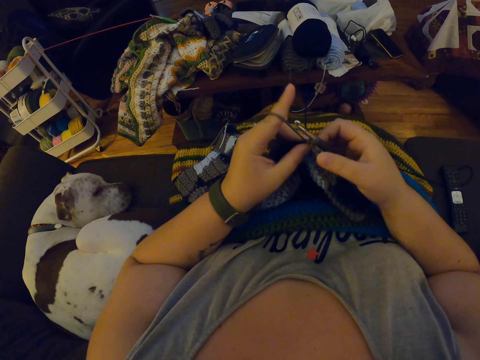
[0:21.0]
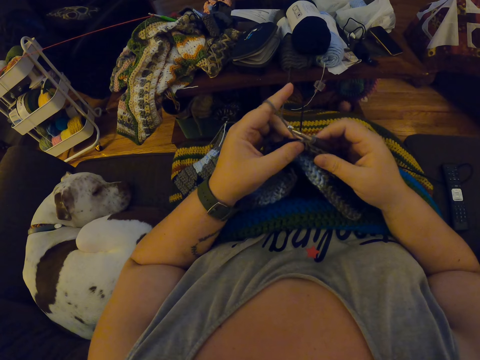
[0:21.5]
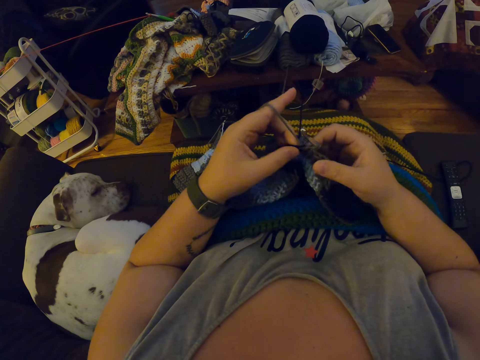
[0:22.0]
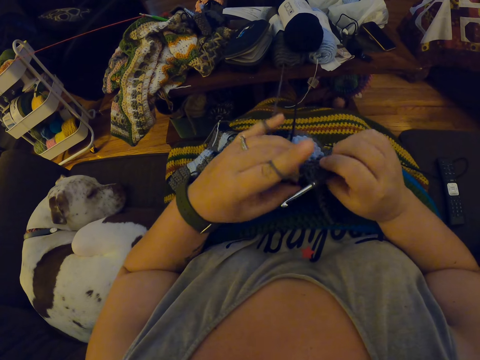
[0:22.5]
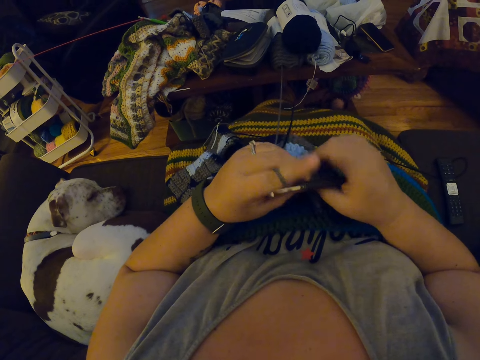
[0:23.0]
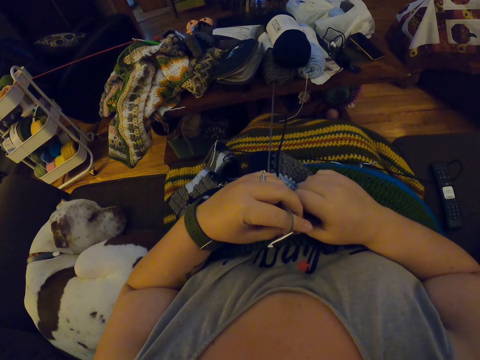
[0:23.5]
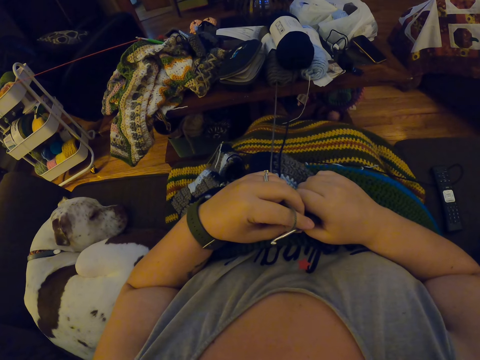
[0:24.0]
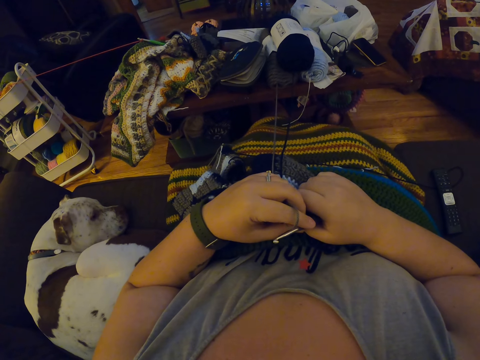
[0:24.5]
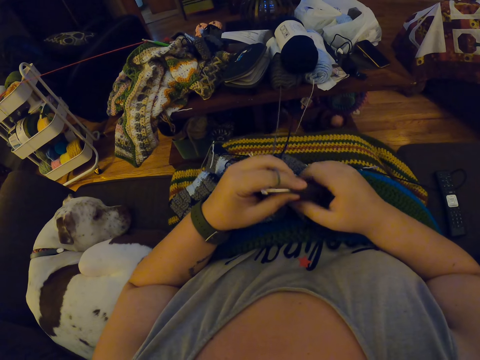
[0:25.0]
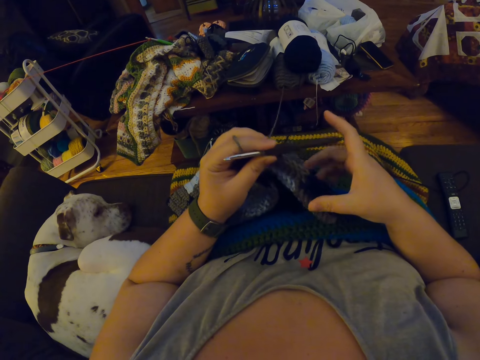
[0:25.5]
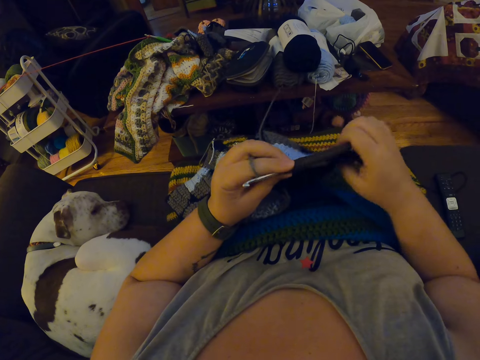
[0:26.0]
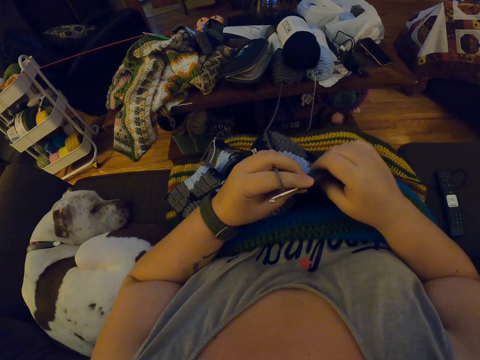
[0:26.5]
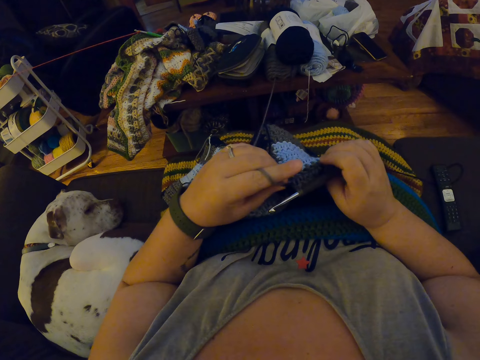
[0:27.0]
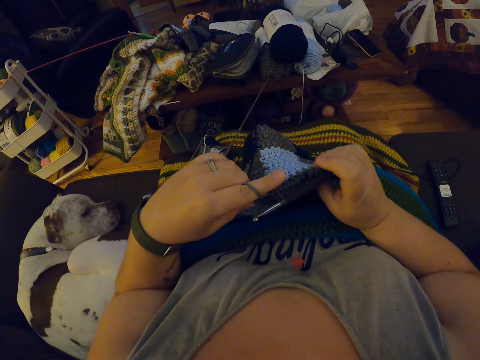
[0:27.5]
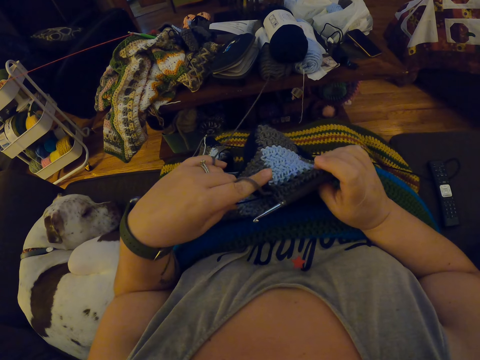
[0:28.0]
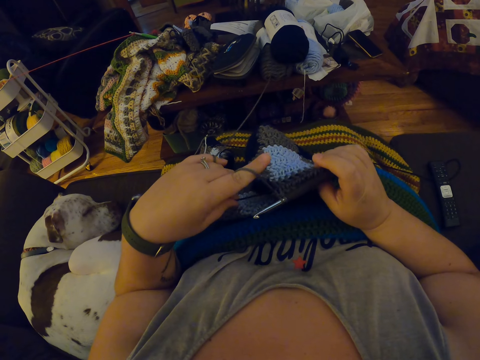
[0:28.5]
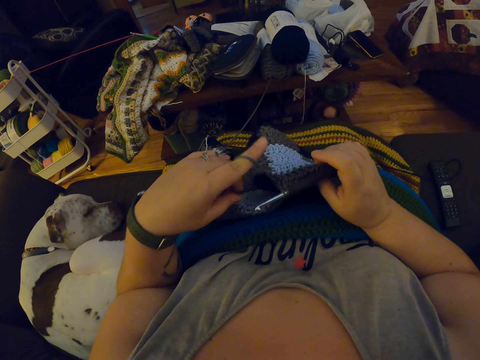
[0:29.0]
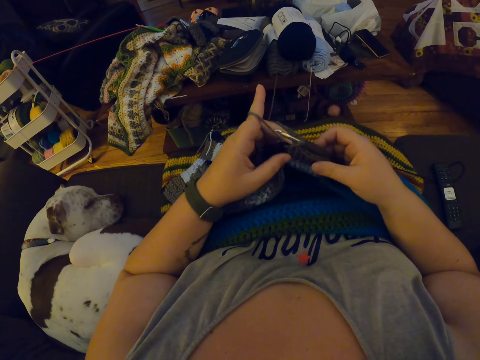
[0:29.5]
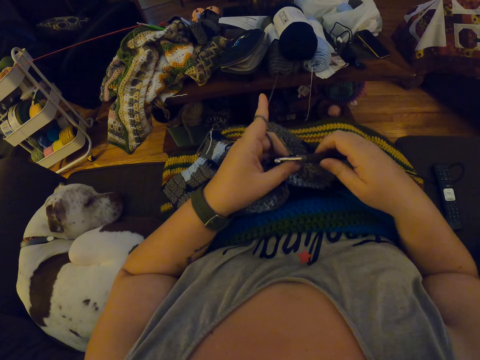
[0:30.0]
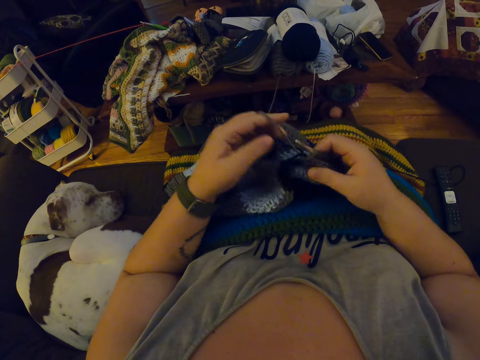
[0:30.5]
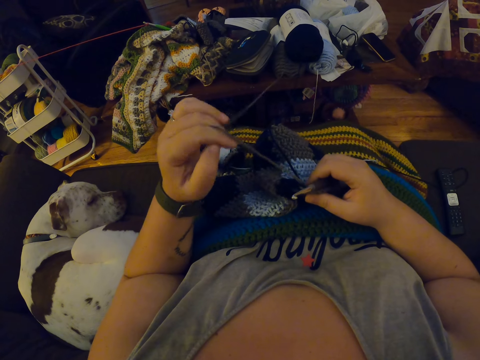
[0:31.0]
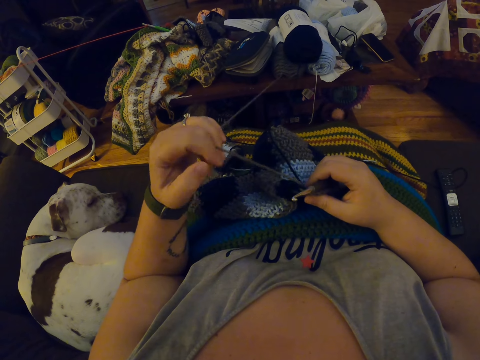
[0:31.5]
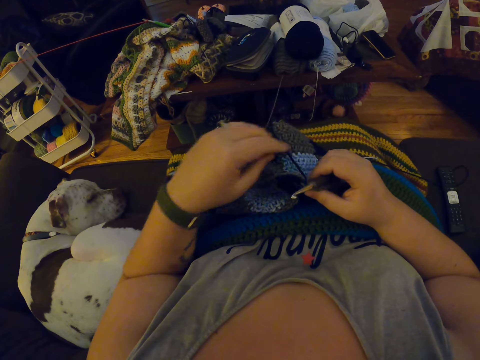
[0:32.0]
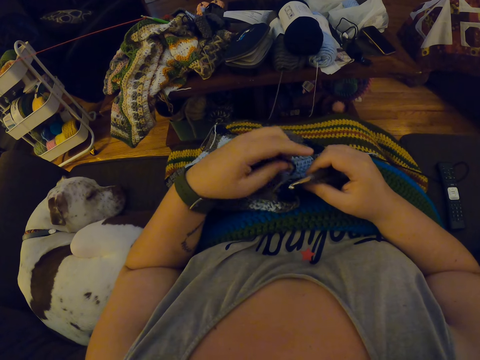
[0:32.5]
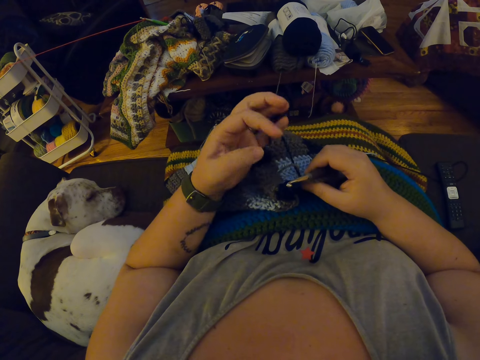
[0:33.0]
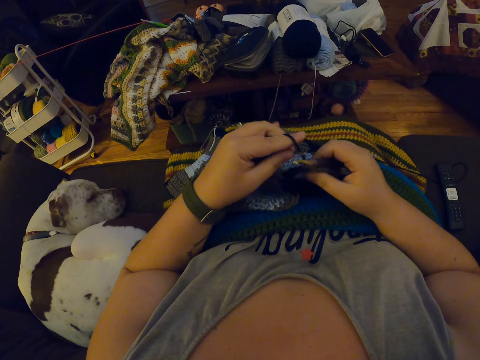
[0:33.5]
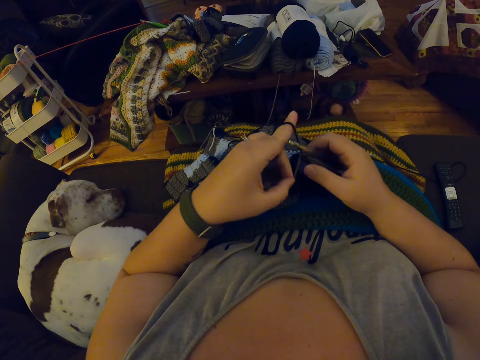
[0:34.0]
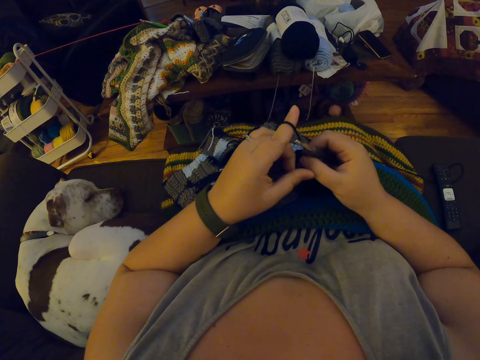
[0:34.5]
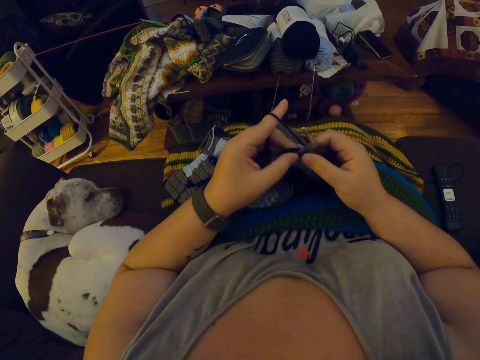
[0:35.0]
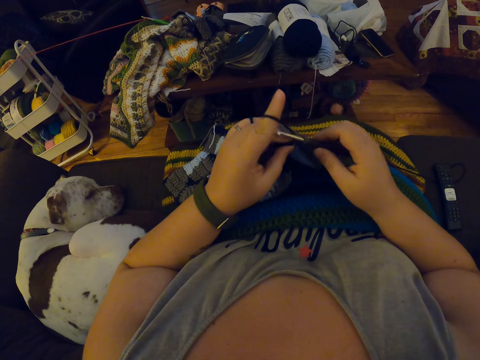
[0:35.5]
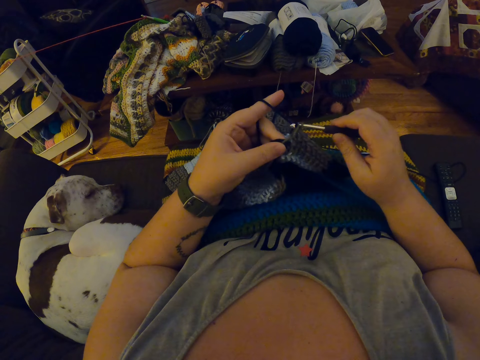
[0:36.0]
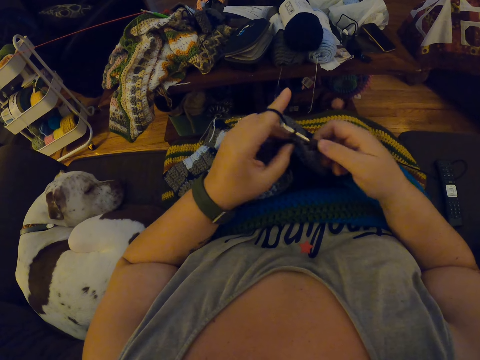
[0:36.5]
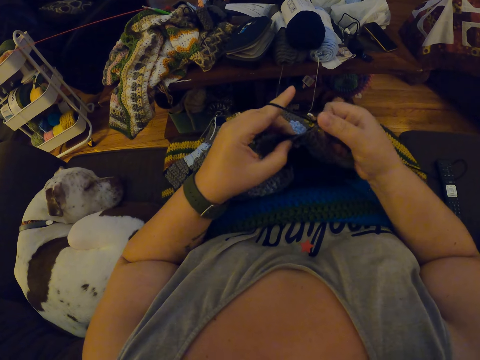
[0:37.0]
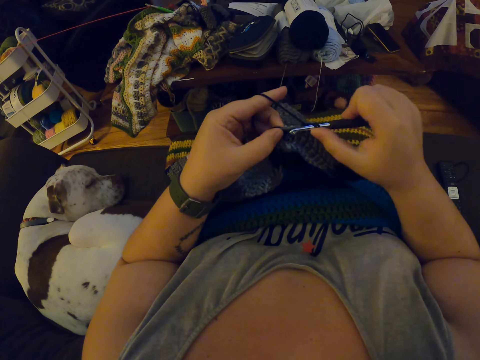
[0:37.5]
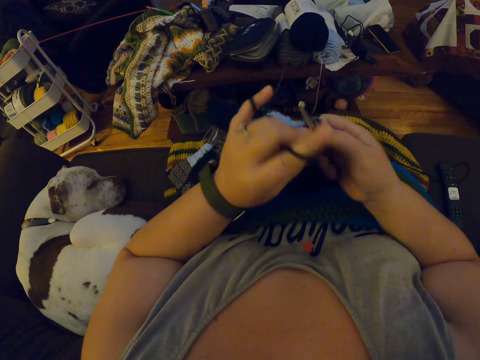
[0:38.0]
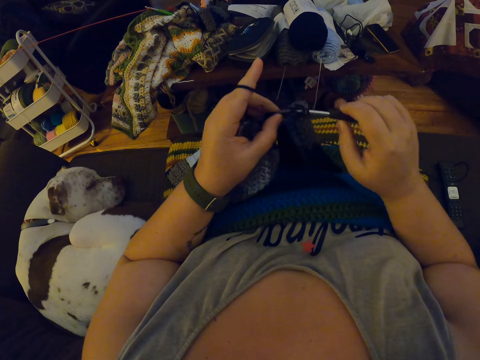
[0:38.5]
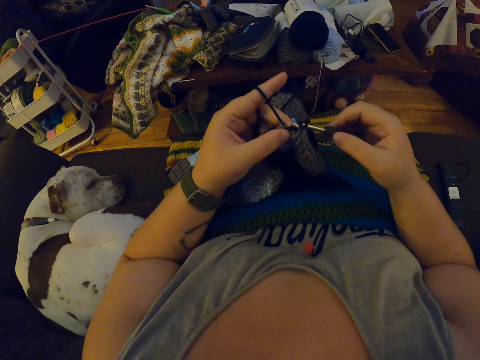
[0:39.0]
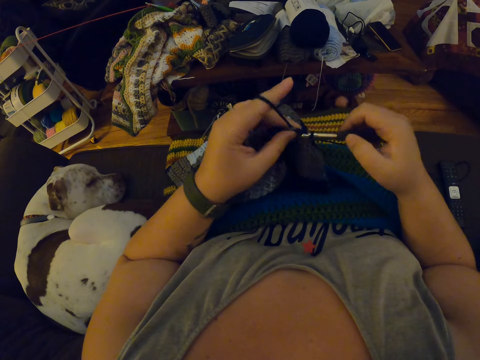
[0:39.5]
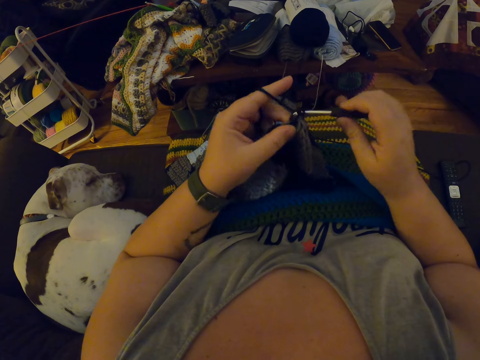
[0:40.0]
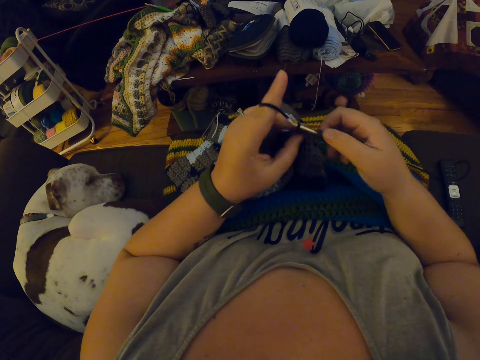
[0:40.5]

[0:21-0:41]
The camera wearer adjusts her legs. She stretches the leg. She adjusts the crochet on her lap with her right hand. She examines the crochet. She knits the fabric with the hooked needle. She unhangs the grey yarn on her left fingers. She hangs a black yarn on her left pinky finger. She hangs the black yarn on her left index finger. She pins down the grey yarn with her right thumb. She crochets the black yarn with the crochet hook.

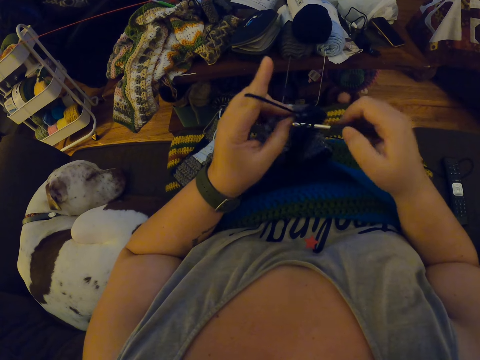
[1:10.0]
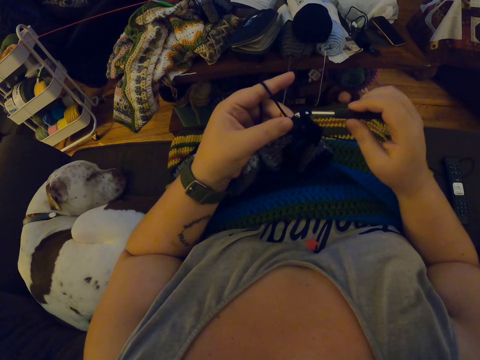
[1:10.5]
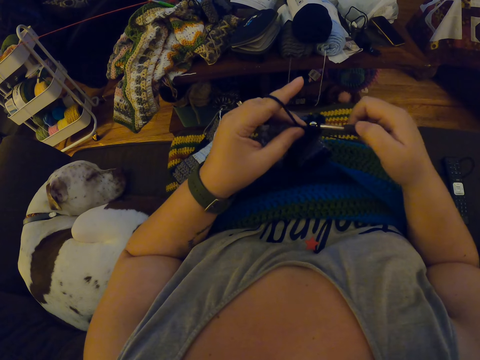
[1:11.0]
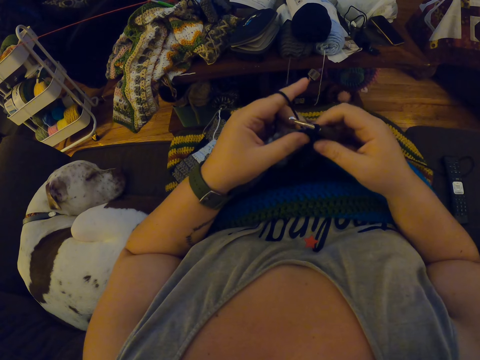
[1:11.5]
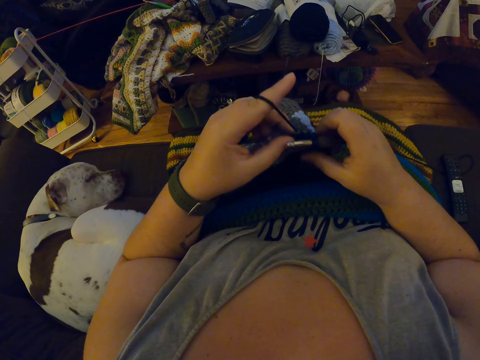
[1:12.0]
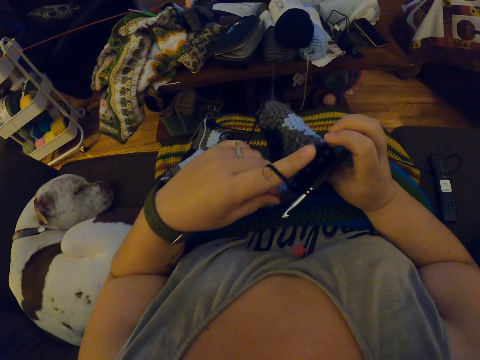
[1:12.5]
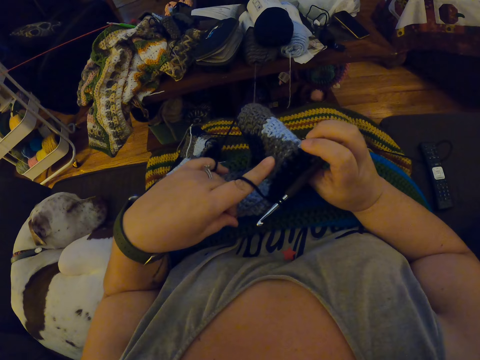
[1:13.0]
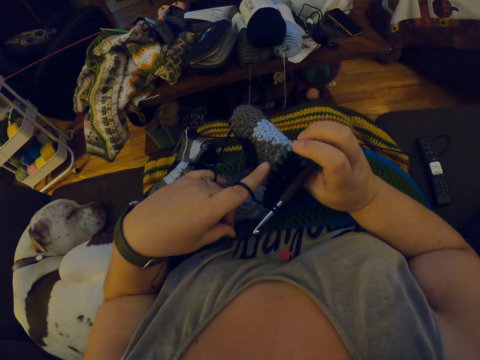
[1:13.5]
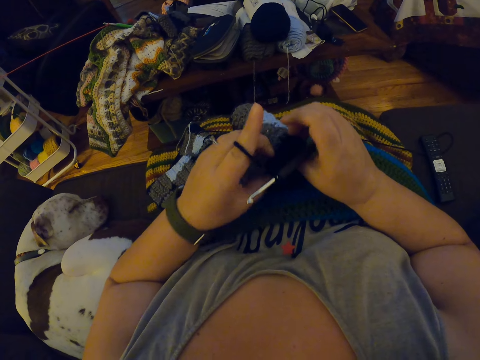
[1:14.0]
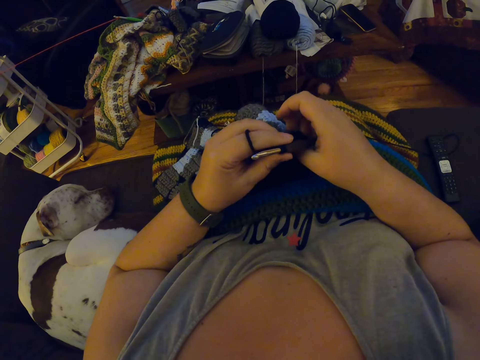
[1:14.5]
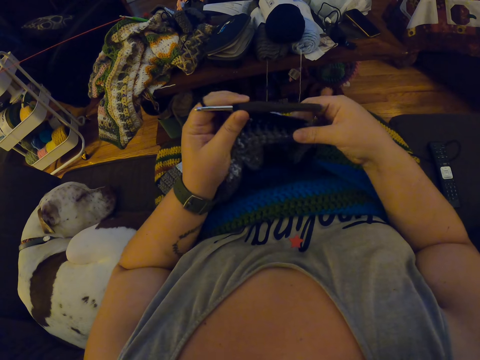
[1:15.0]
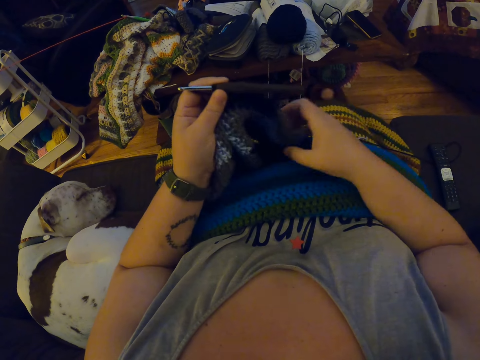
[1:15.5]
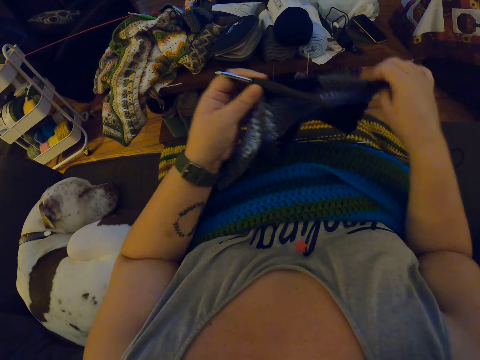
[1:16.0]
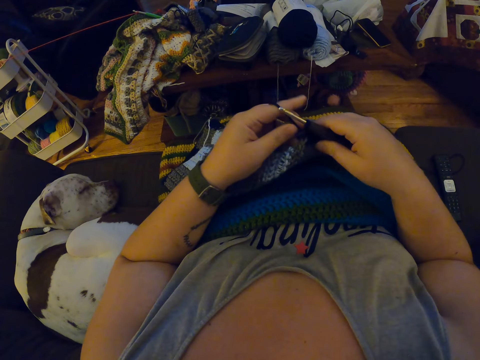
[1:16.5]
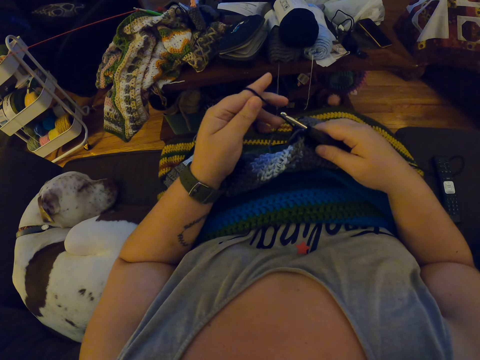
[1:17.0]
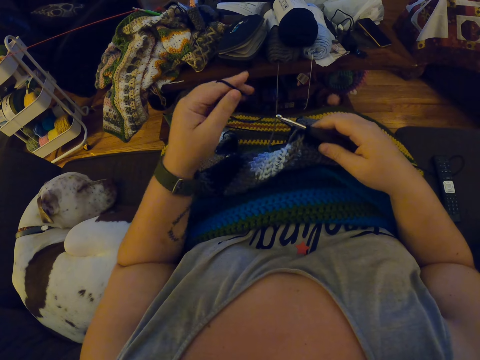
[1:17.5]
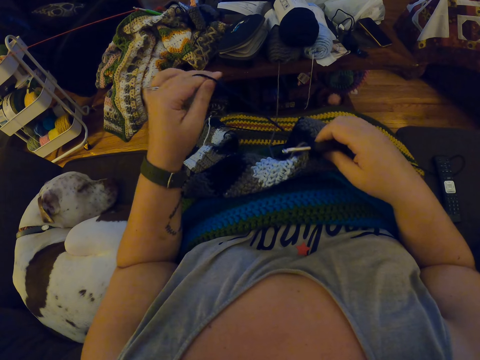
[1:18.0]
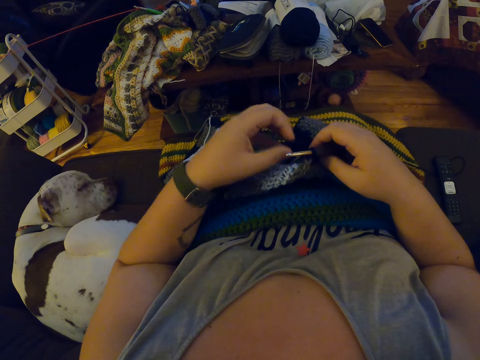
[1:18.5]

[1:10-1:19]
The camera wearer examines the crochet. She straightens the fabric, knits the fabric with the hooked needle. She unhangs the black yarn from her left fingers.
